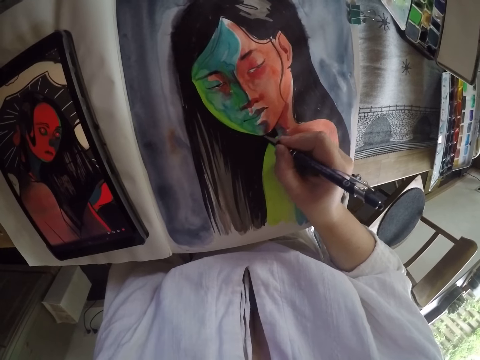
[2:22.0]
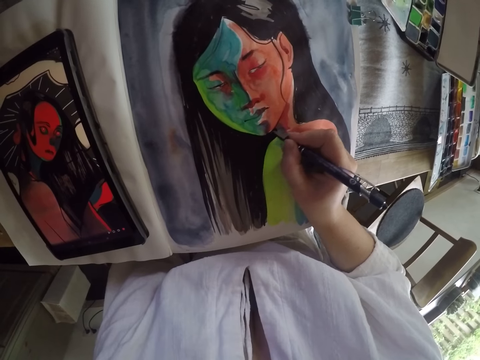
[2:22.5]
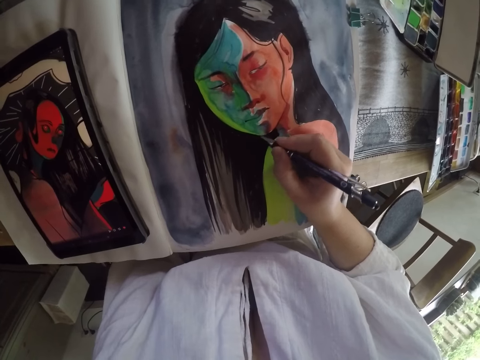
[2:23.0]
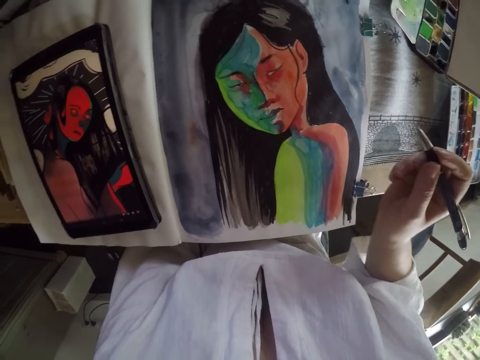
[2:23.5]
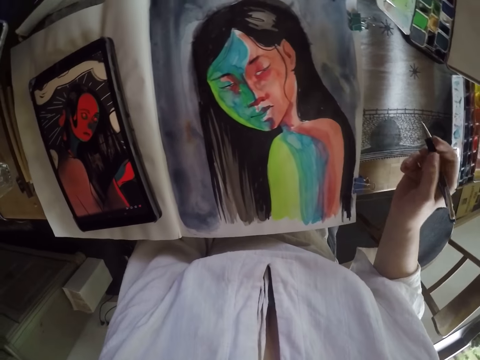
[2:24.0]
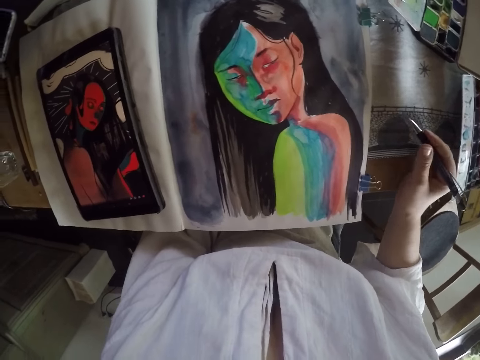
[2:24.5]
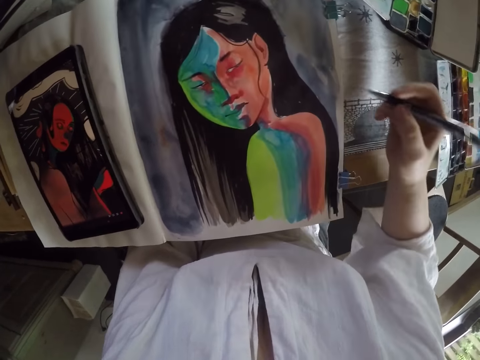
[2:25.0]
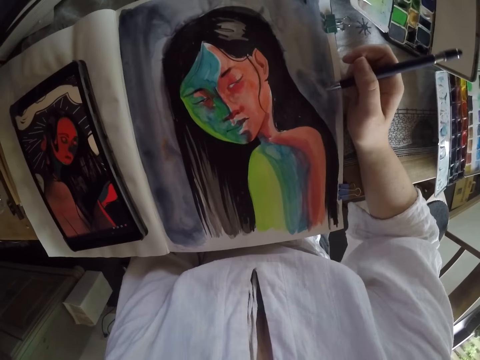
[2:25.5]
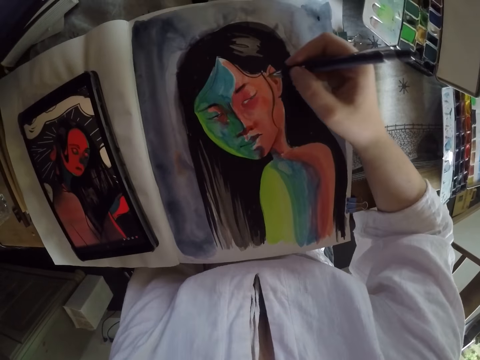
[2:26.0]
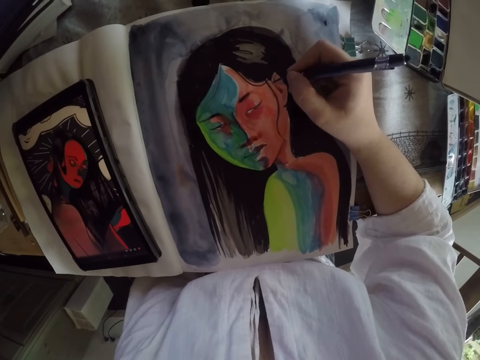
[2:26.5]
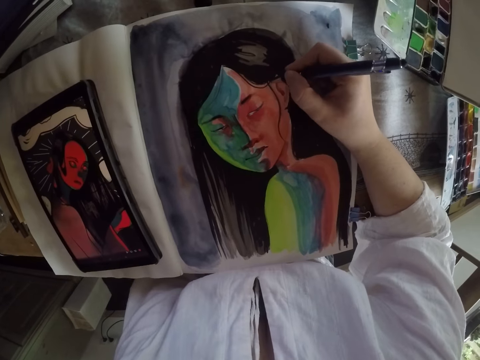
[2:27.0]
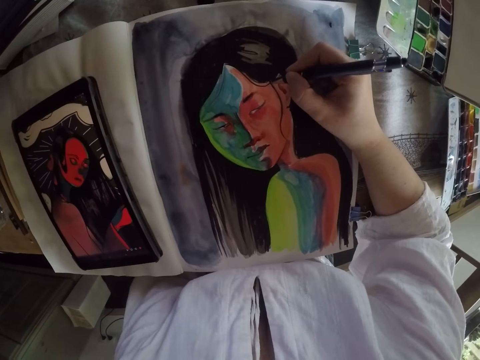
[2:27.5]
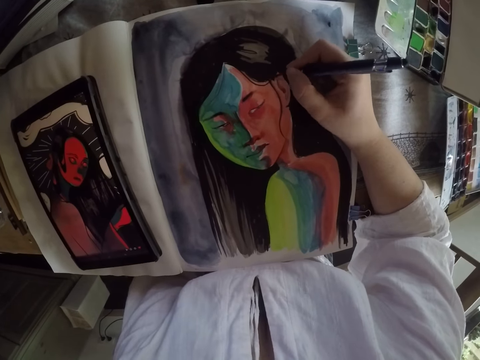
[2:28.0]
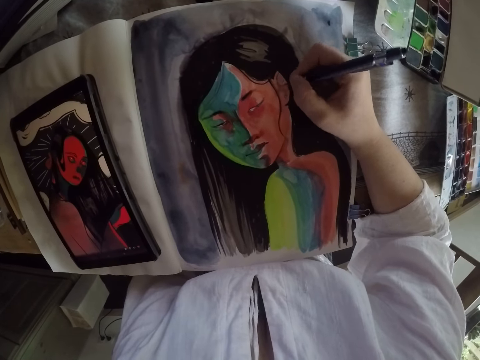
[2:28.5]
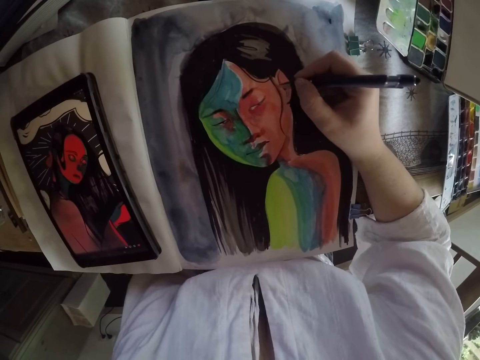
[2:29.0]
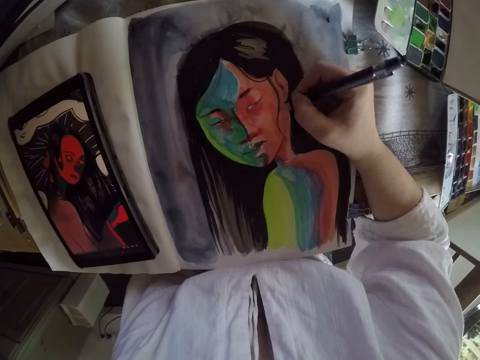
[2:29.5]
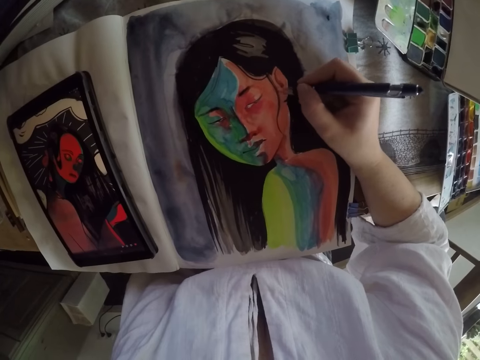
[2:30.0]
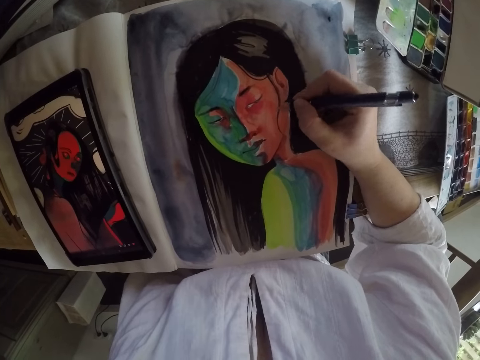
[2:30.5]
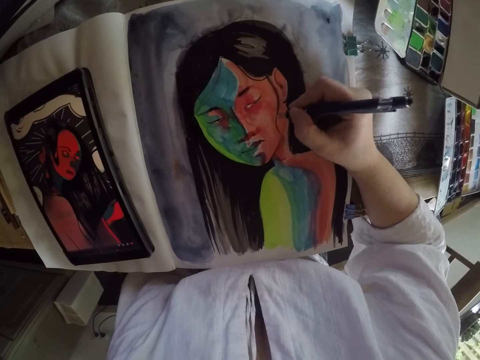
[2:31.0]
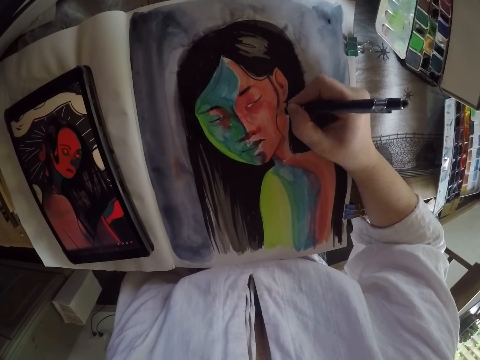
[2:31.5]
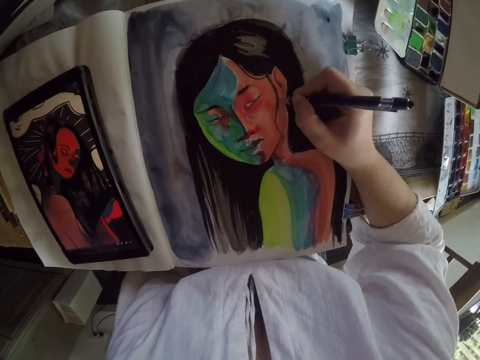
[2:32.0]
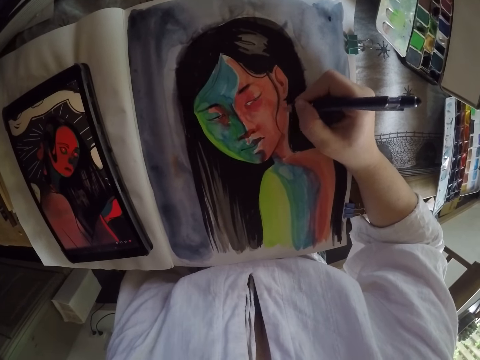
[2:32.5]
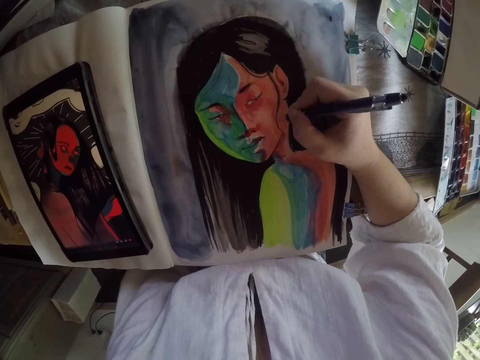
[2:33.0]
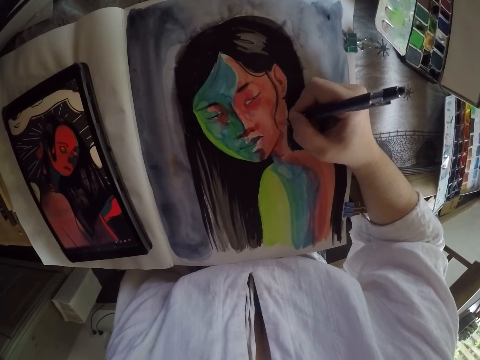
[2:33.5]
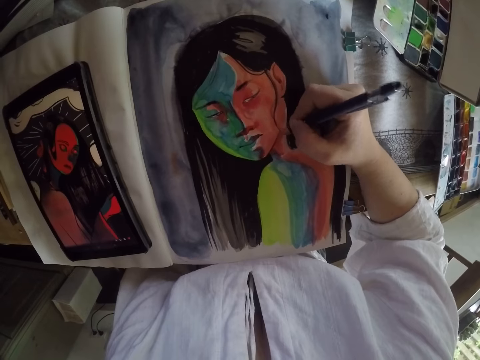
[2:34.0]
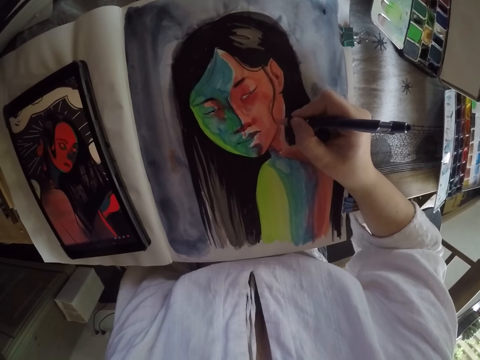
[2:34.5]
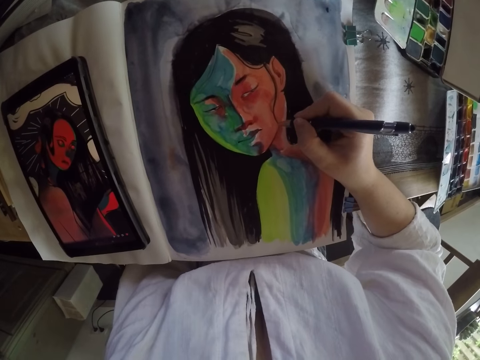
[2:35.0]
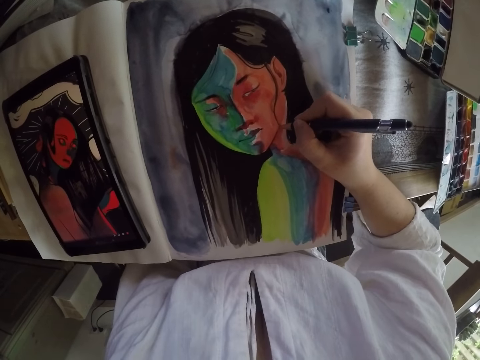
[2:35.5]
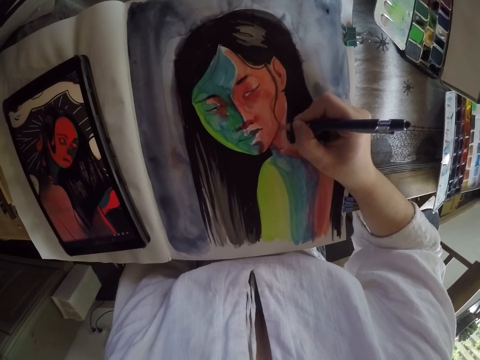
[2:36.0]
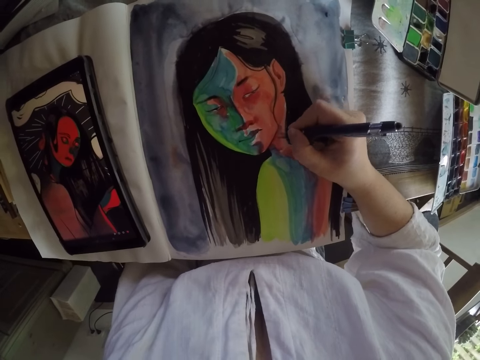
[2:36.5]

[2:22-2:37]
The camera wearer lifts the pen in her right hand from the painting. She rests her right hand briefly on the table beside the book. She paints the figure drawing on the book with the pen in her right hand.

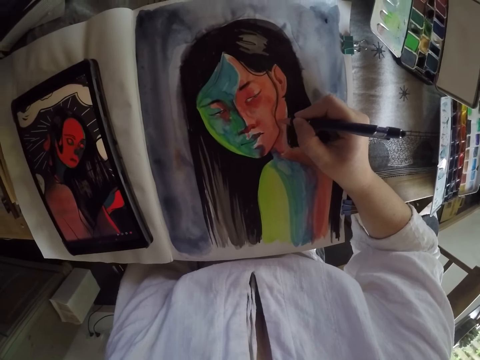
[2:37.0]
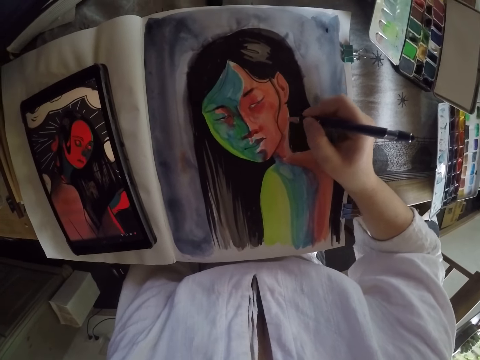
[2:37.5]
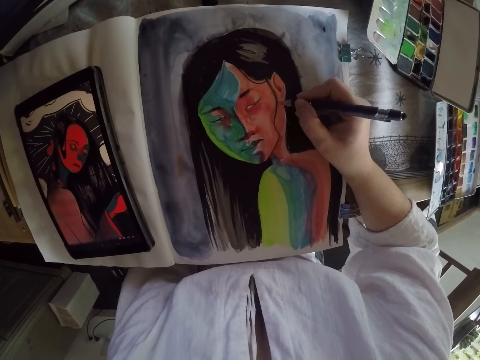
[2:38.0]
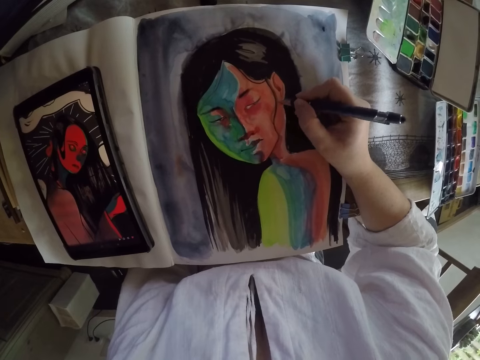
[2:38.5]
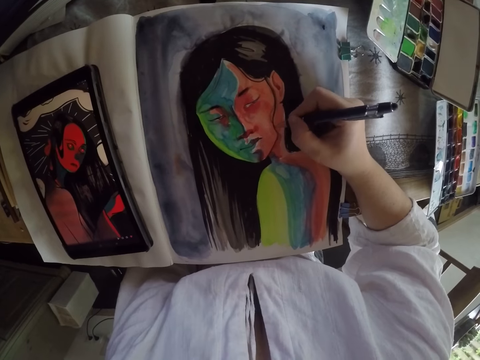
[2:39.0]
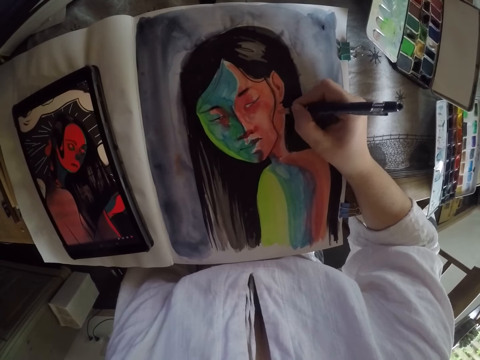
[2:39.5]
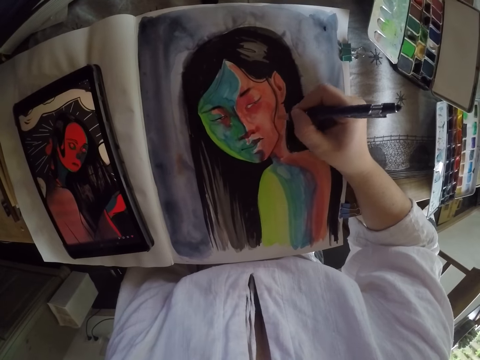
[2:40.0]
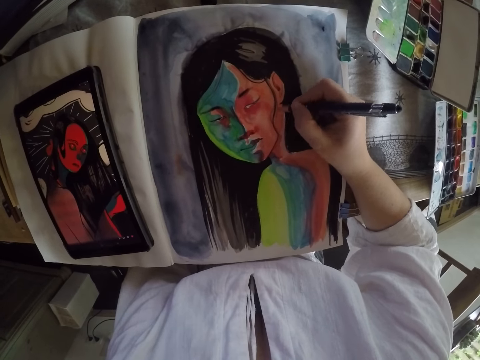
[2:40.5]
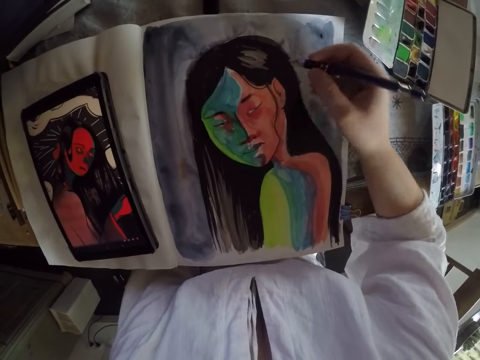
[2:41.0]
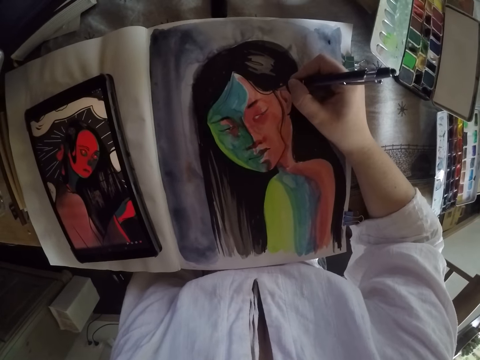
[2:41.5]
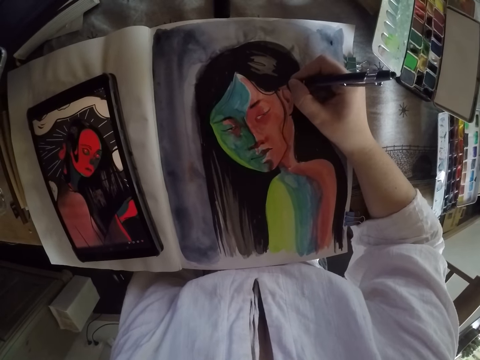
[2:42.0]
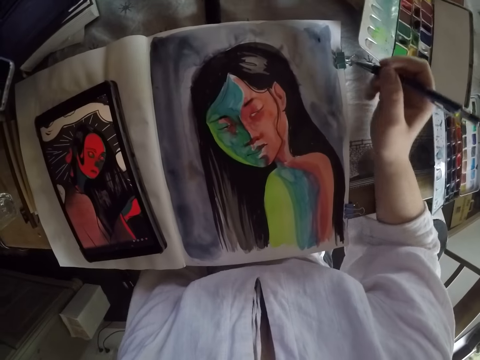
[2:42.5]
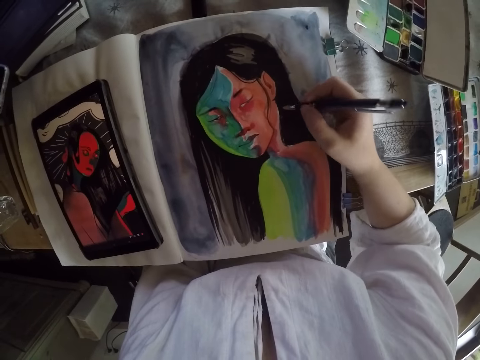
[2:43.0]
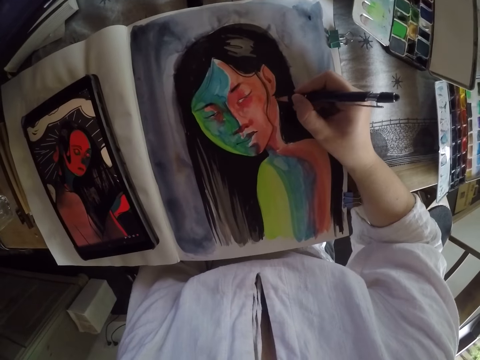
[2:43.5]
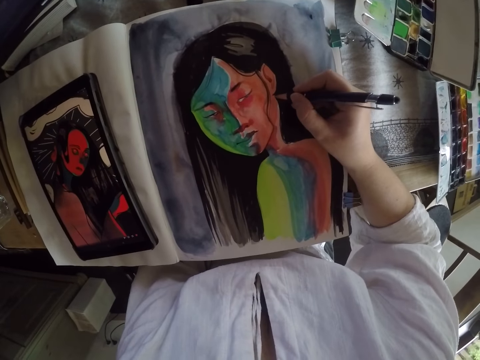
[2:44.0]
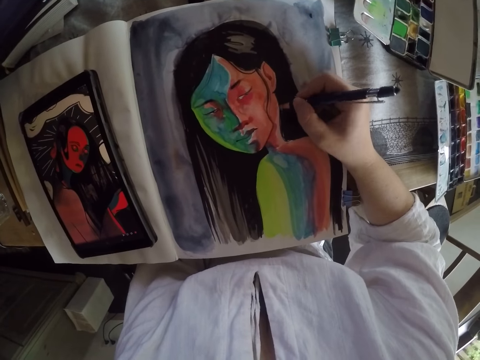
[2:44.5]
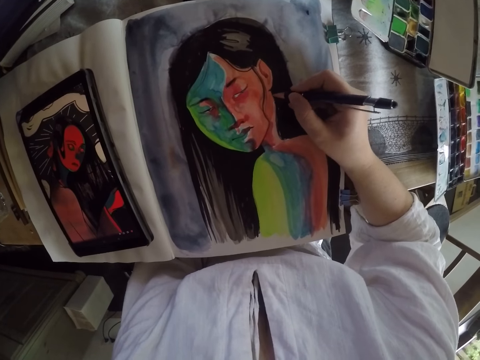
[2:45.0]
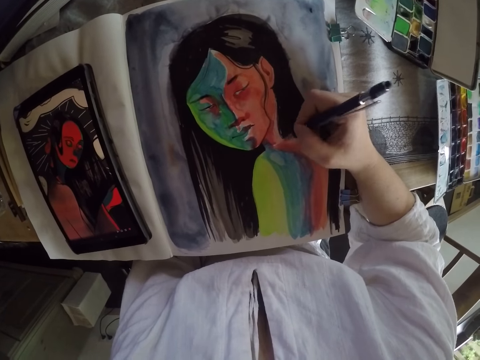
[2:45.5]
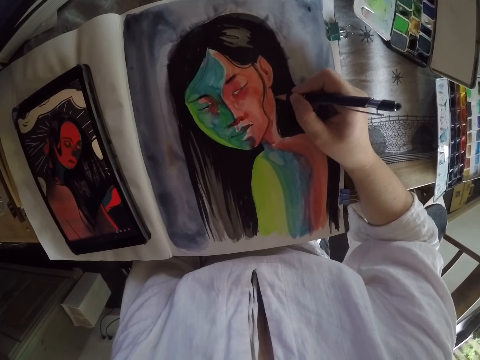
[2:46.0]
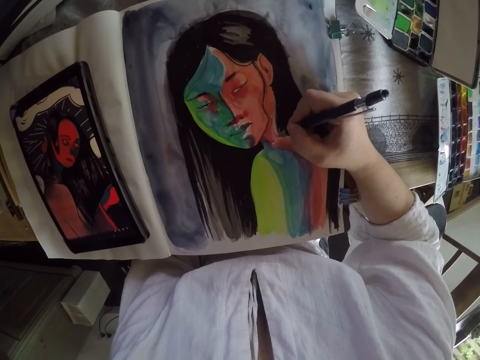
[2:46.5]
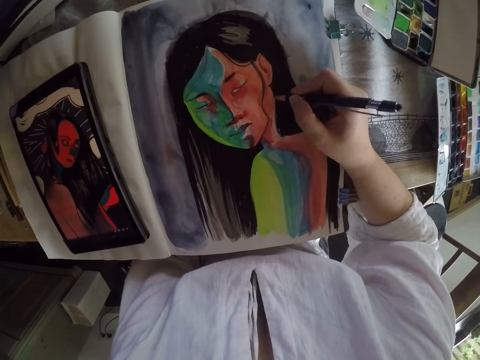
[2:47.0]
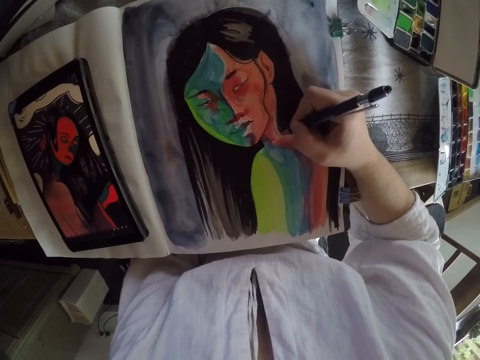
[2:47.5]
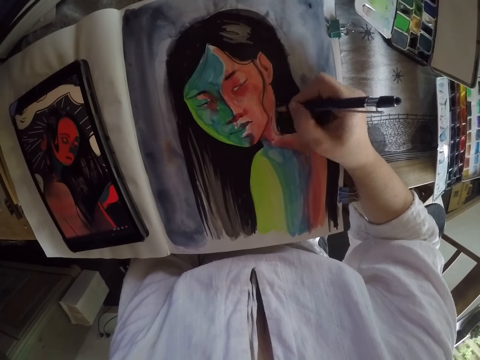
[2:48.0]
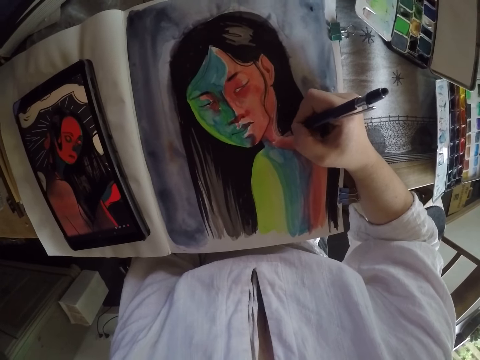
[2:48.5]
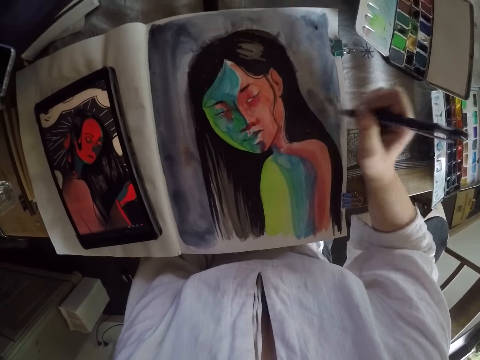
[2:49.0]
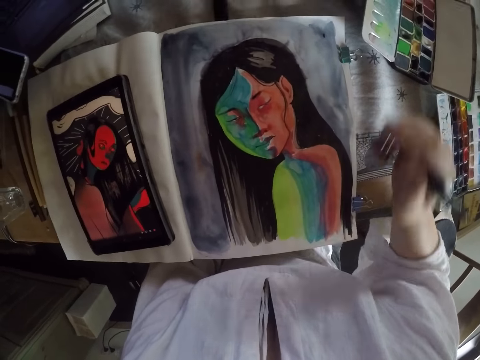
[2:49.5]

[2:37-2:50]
The camera wearer draws on the canvas paper. She lifts the pen in her right hand from the painting.
